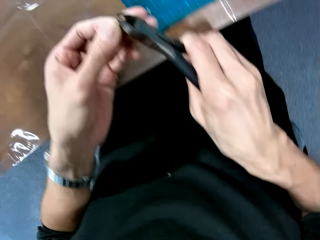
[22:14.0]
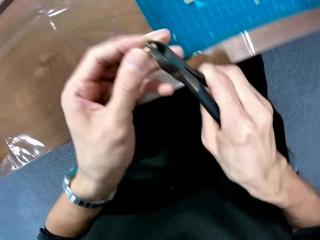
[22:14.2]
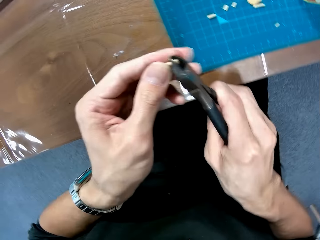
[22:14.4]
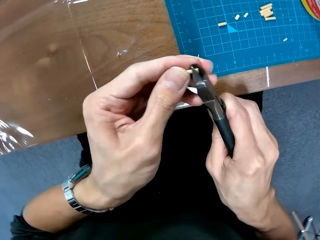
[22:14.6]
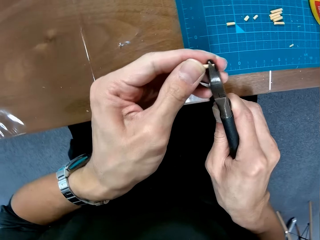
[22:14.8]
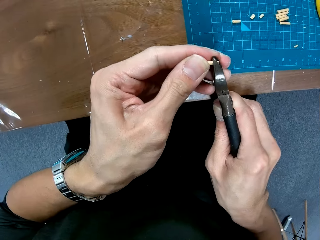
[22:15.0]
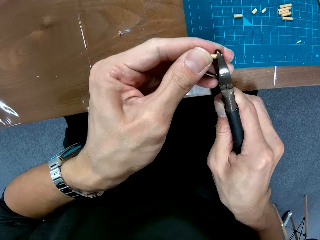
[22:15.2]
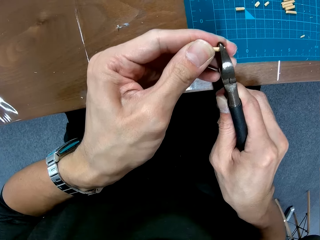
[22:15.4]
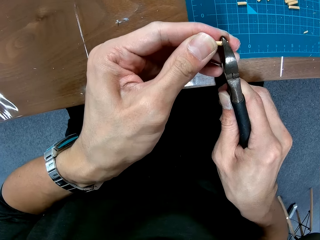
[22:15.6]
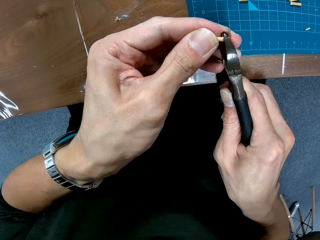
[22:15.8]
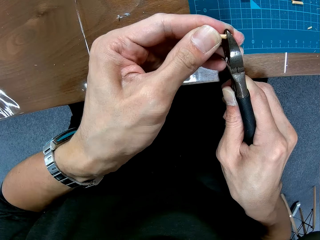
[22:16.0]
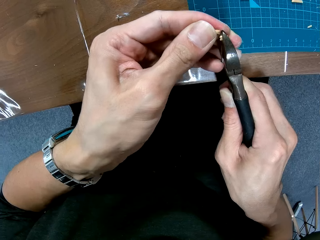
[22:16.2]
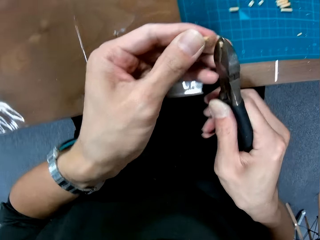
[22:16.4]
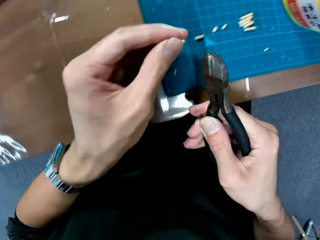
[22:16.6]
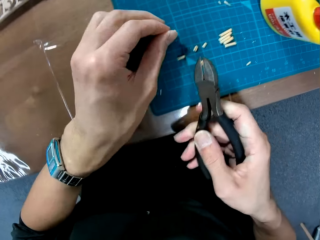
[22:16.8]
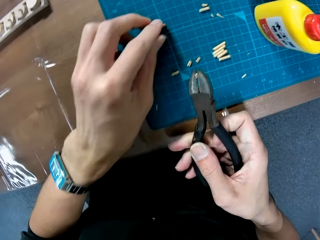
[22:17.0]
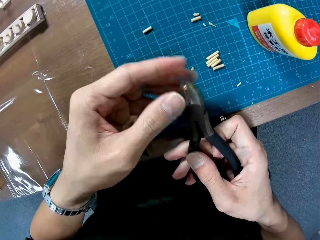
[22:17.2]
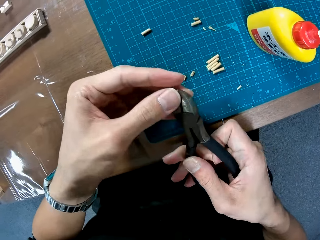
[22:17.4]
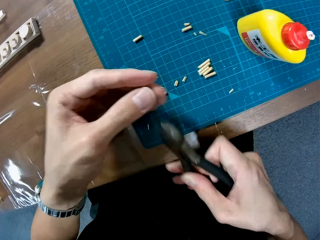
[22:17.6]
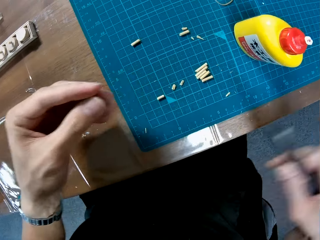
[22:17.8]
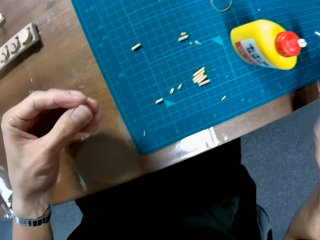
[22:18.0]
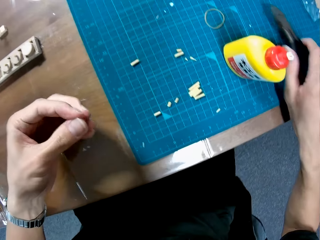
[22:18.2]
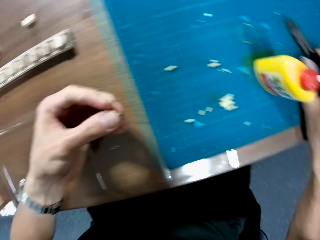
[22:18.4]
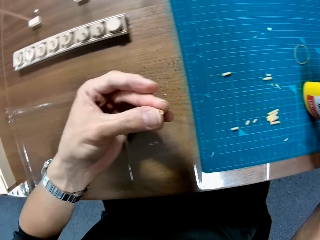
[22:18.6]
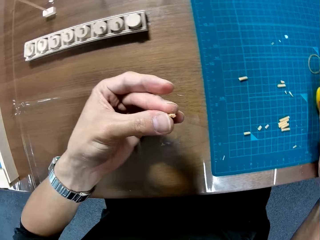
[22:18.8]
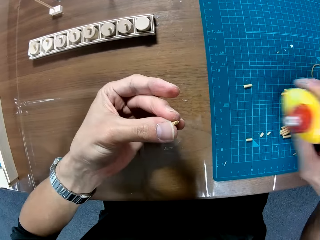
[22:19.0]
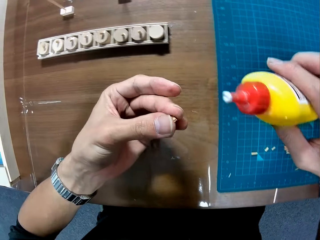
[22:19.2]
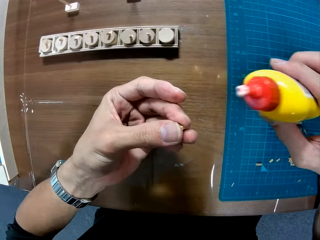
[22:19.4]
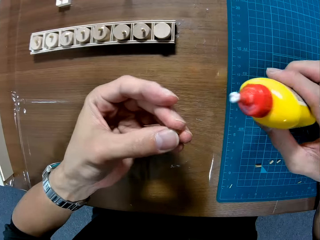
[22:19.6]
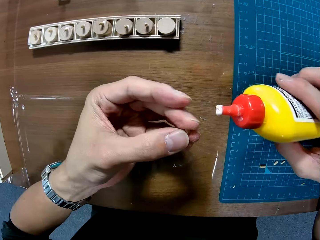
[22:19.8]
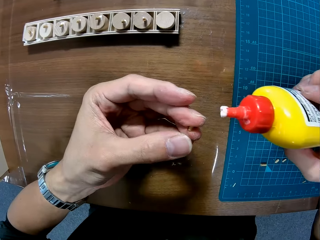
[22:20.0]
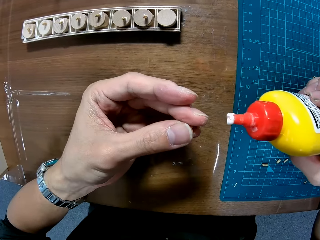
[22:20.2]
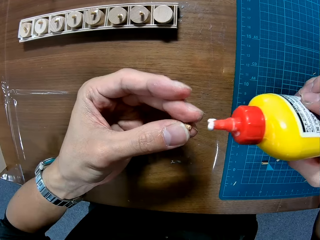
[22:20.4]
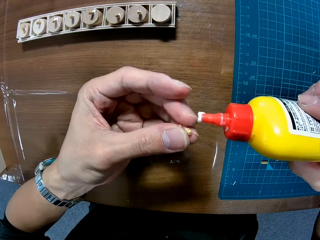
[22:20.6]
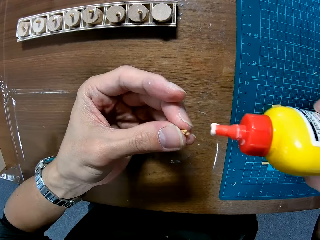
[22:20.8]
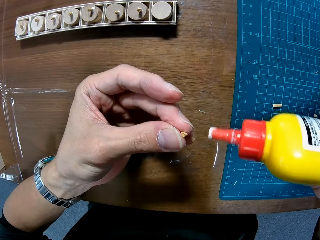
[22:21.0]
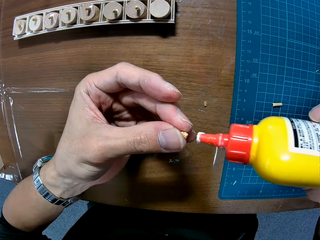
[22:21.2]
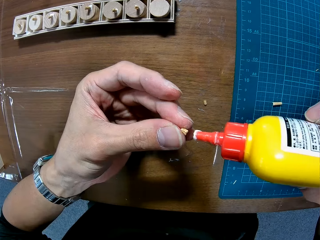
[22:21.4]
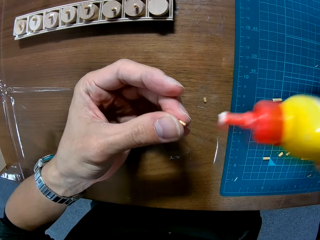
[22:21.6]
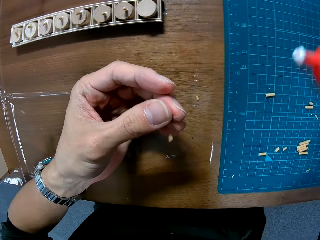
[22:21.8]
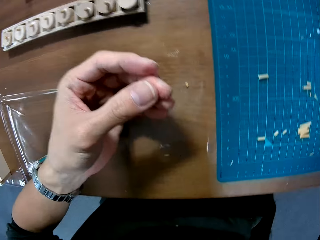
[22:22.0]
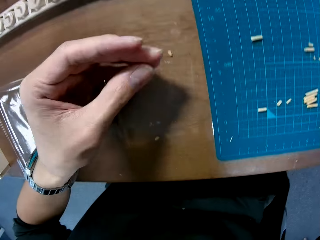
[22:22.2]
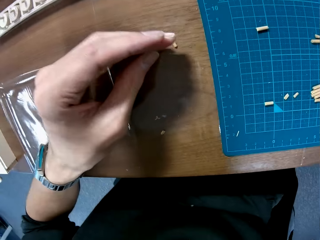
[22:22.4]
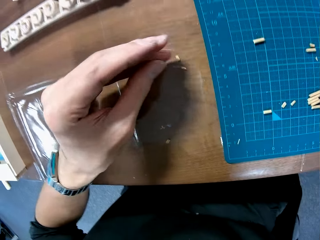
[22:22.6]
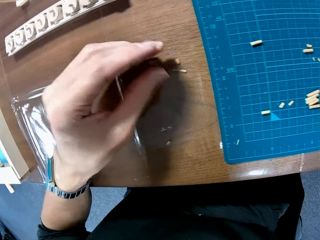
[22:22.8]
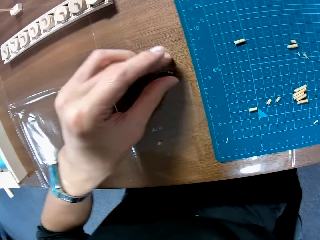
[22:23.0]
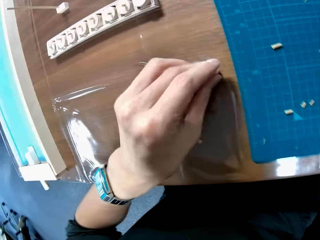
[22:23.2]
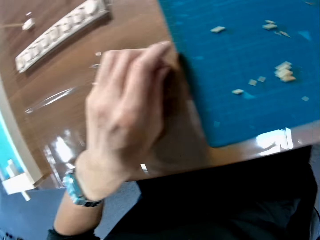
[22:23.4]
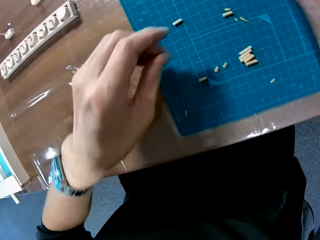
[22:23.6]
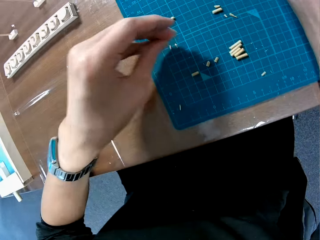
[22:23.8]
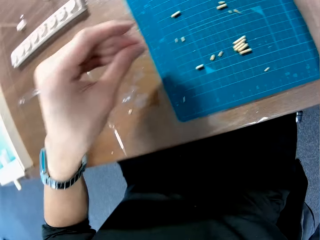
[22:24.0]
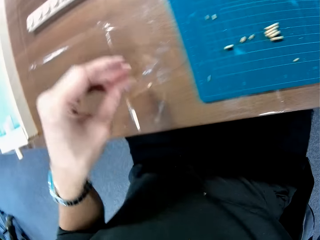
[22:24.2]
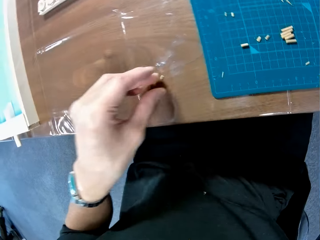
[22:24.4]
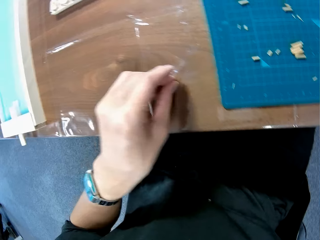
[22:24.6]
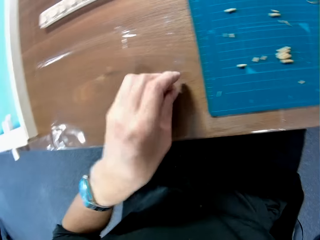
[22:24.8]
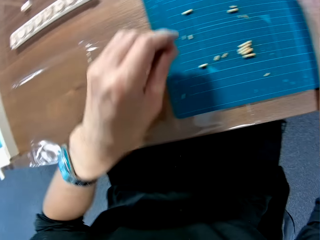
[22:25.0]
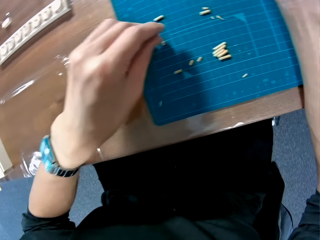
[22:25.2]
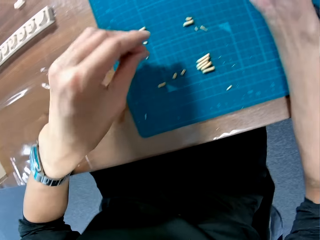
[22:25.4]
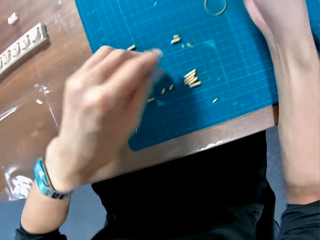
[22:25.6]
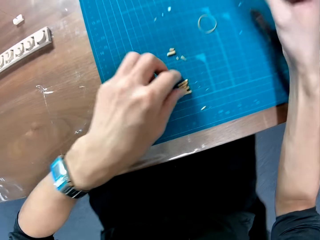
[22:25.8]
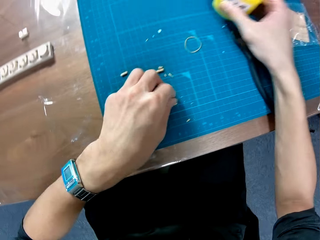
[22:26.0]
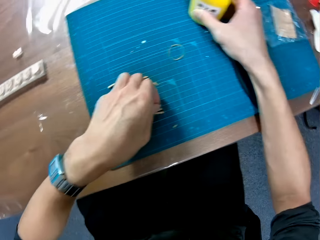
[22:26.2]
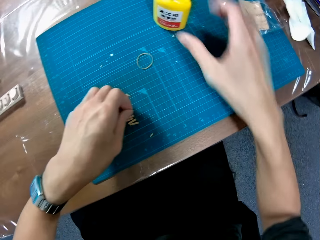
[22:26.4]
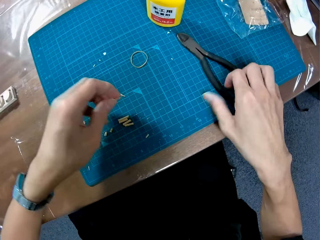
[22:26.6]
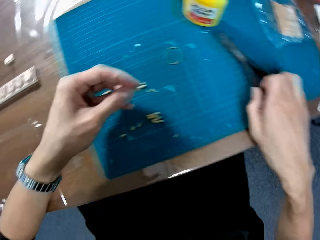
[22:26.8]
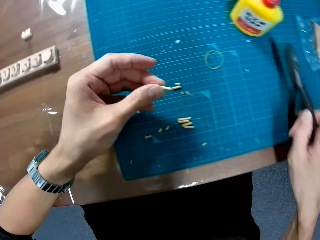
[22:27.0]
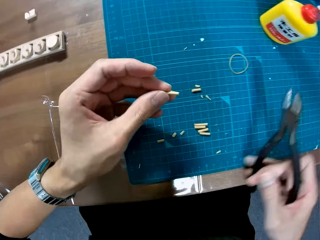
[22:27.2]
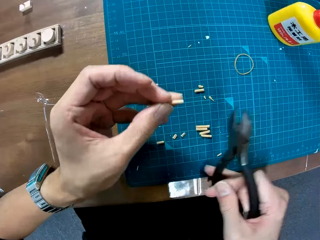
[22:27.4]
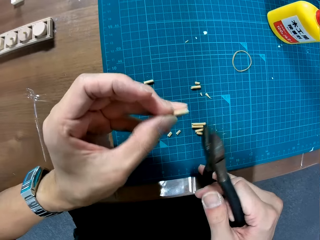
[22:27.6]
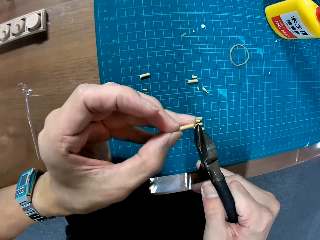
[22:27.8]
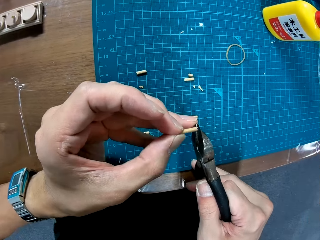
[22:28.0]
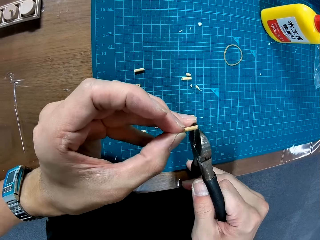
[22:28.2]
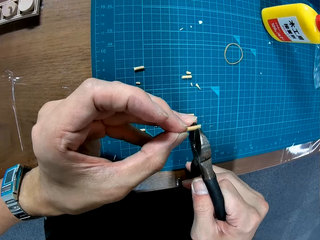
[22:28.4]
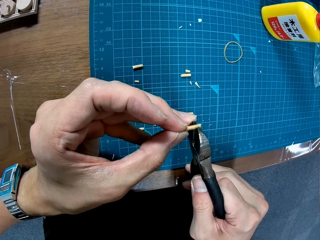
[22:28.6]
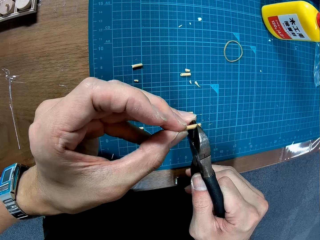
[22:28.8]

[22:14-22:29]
The camera wearer places the stick or screw on the mat. They remove the other stick from the pliers. They place the pliers on the table. They pick up the glue from the table. They place the glue on the table. They move some screws onto the cutting mat. They drop the stick on the mat. They pick up the stick from the table. They throw the stick on the mat. They pick up the stick from the mat. They drop the glue. They pick up the pliers from the mat. They hold the pliers.

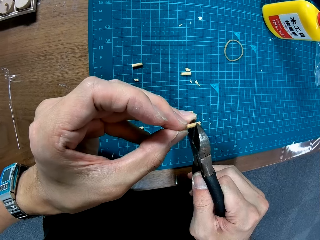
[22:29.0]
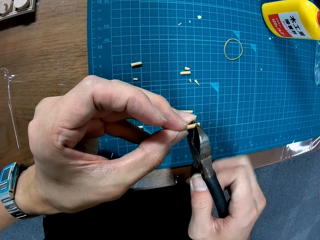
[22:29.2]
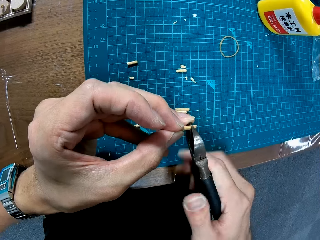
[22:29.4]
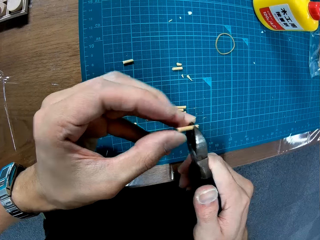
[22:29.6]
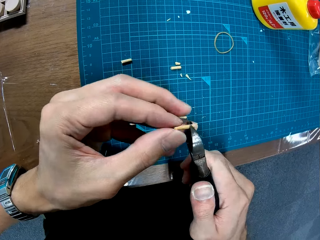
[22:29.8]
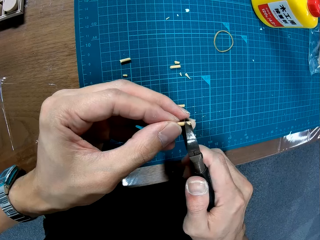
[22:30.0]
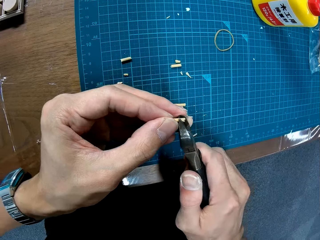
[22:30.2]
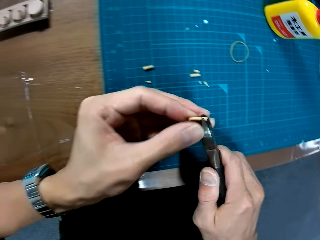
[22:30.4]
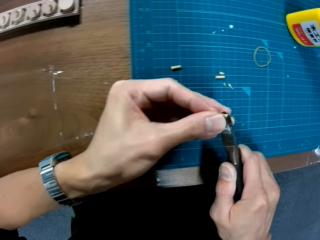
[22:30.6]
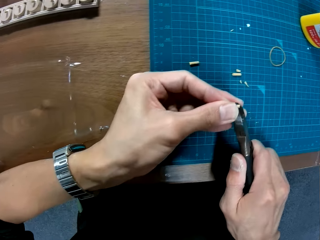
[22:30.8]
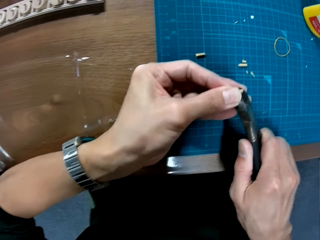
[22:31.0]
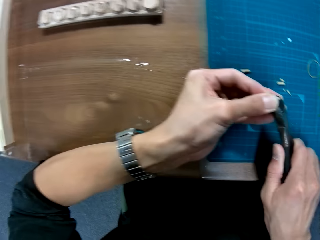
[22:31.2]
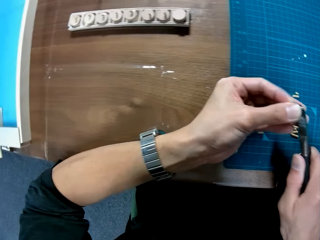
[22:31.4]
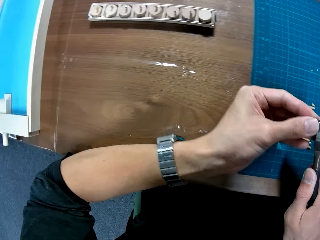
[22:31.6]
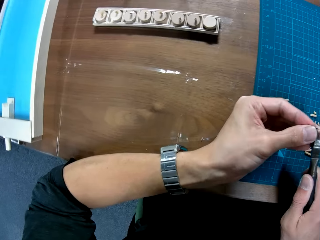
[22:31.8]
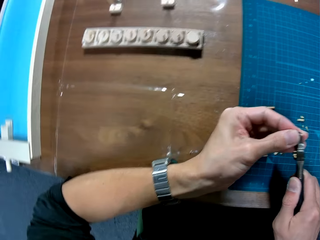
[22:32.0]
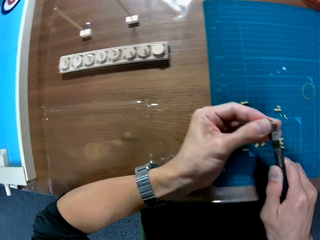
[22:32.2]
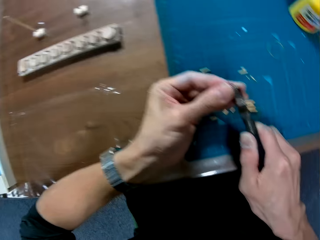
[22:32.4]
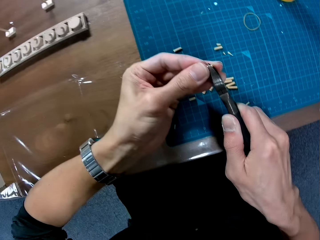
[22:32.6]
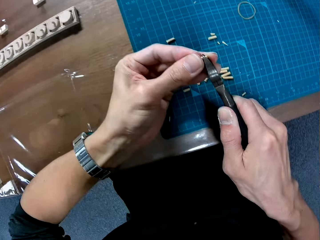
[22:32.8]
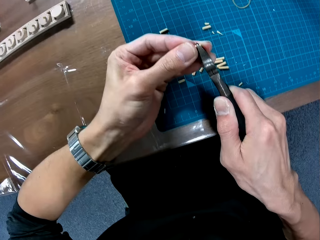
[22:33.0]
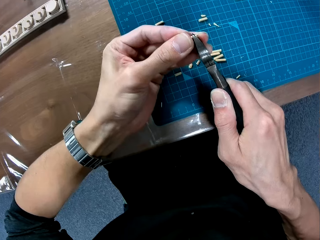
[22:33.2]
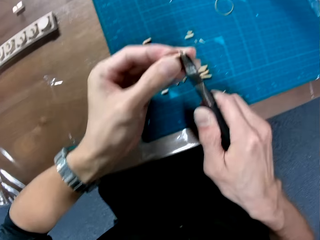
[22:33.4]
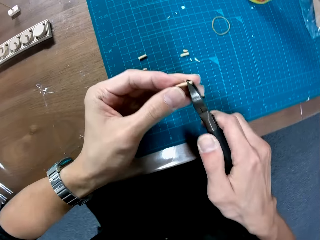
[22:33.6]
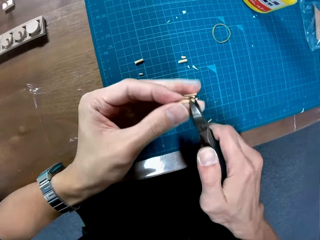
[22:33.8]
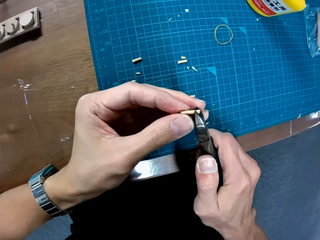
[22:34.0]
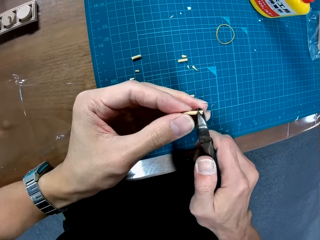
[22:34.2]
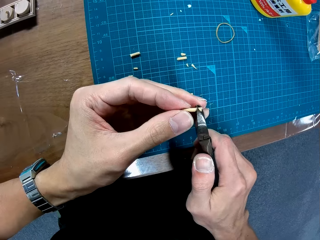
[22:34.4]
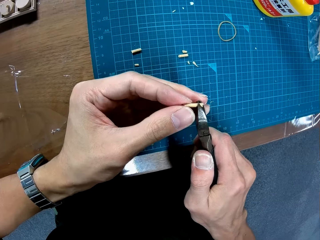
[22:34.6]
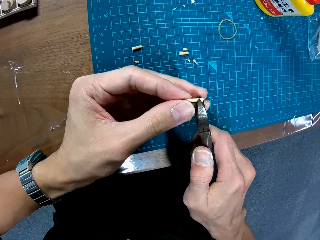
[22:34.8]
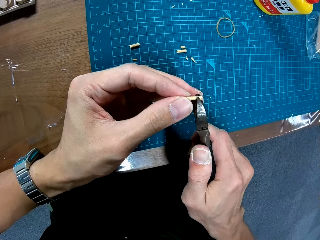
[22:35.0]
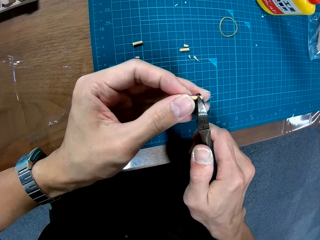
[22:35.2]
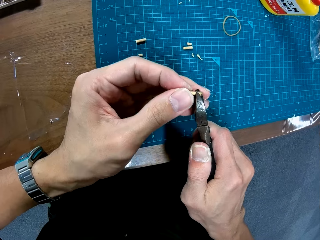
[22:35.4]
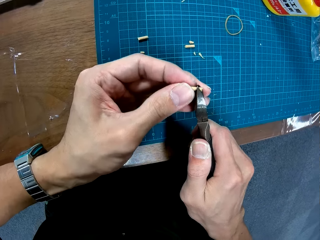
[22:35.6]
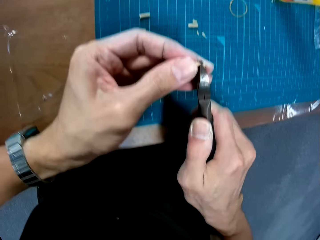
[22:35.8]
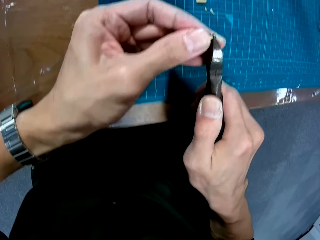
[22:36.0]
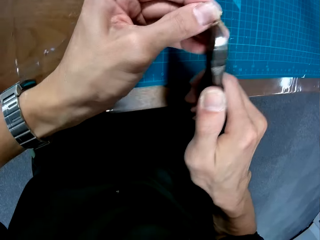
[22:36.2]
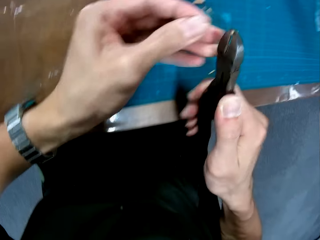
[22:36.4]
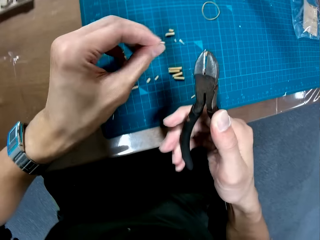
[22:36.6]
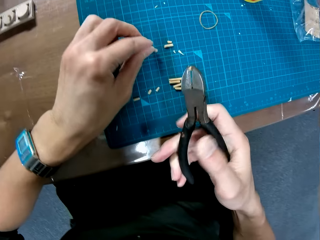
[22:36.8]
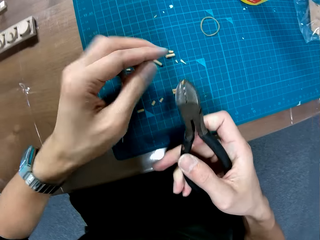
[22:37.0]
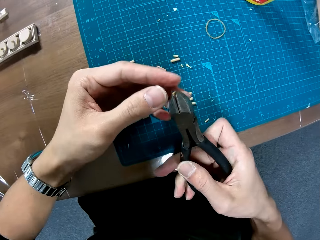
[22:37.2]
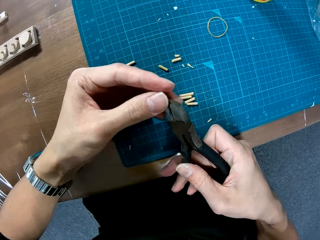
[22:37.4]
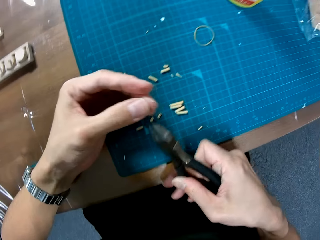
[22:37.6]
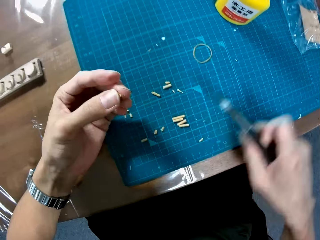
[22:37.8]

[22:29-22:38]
The camera wearer holds the screw with the pliers. They cut the stick. They break the screw with the pliers. They place the cut off stick on the mat. They remove the other screw piece from the pliers.
